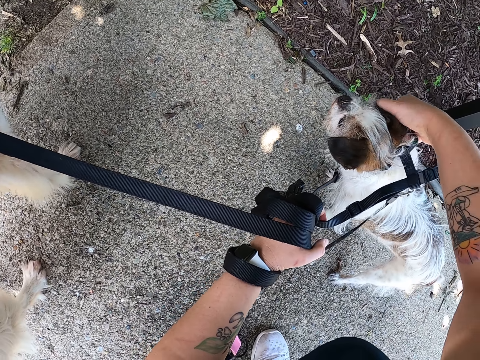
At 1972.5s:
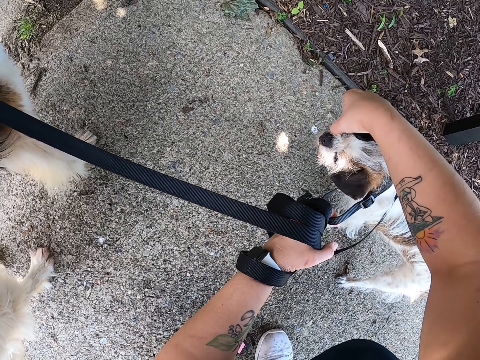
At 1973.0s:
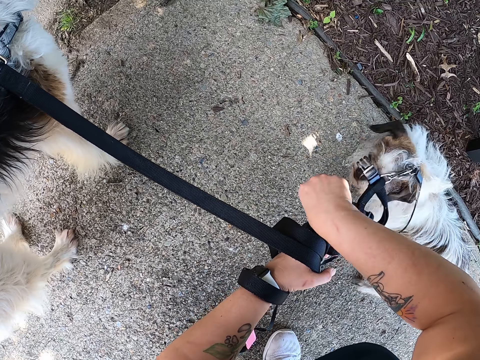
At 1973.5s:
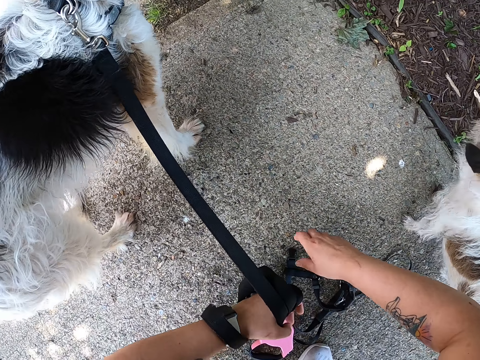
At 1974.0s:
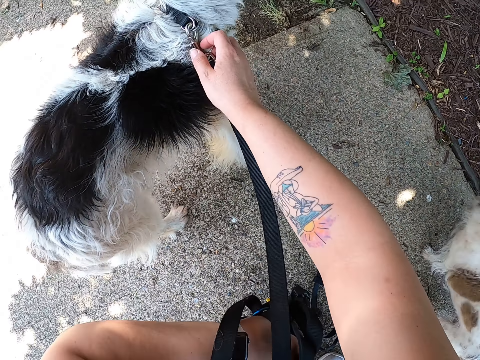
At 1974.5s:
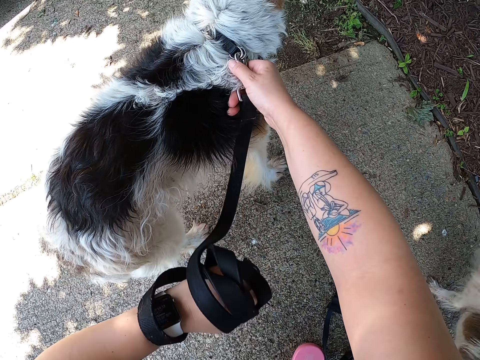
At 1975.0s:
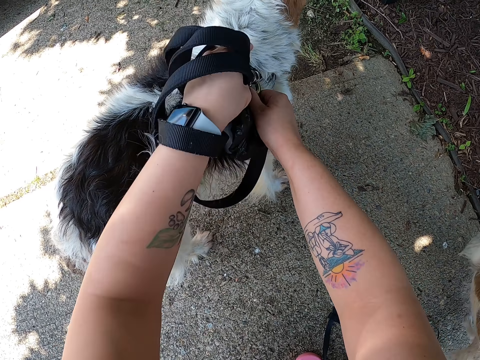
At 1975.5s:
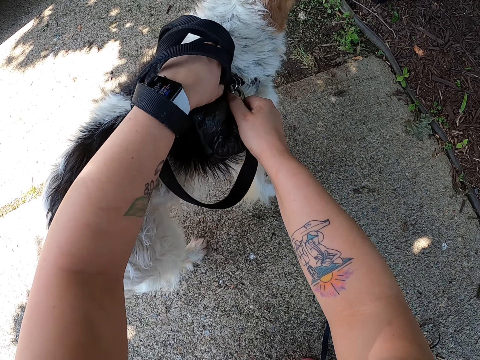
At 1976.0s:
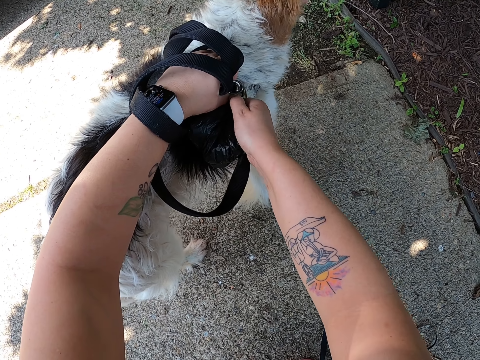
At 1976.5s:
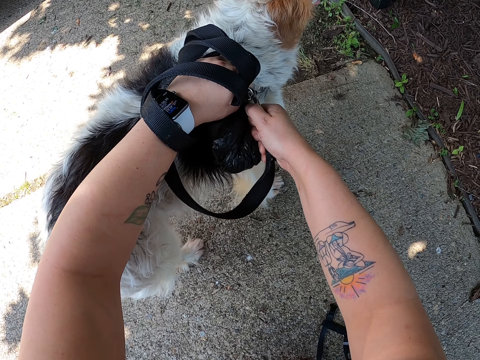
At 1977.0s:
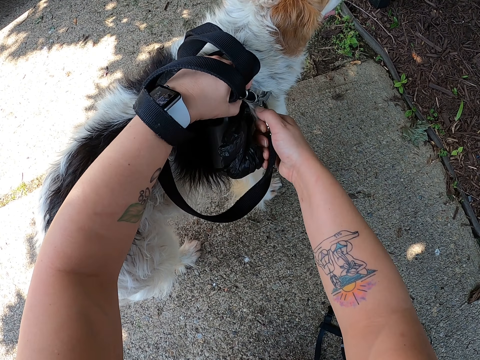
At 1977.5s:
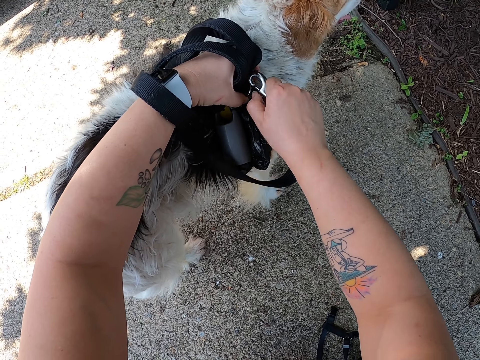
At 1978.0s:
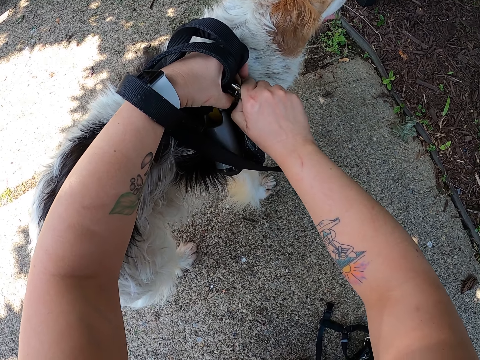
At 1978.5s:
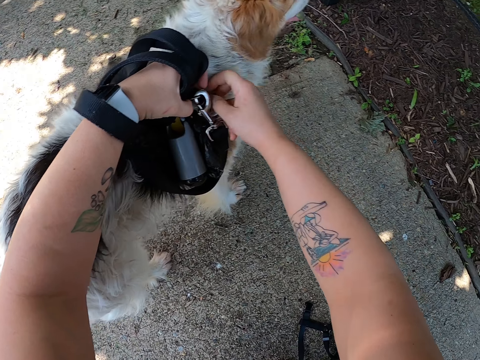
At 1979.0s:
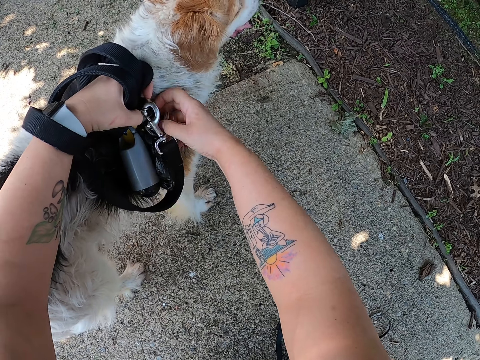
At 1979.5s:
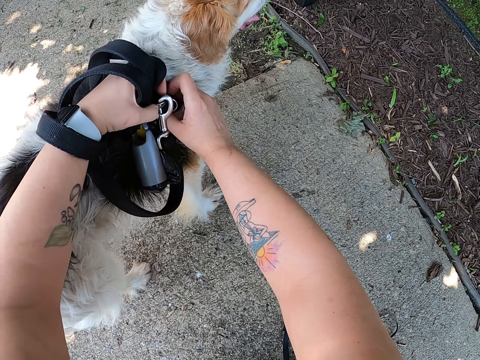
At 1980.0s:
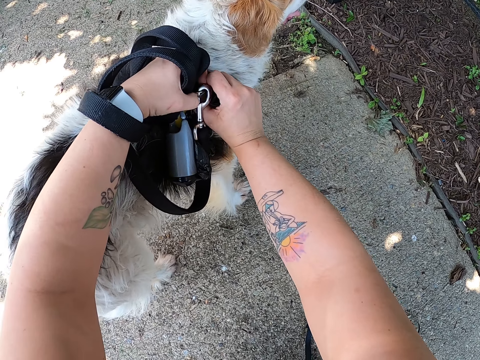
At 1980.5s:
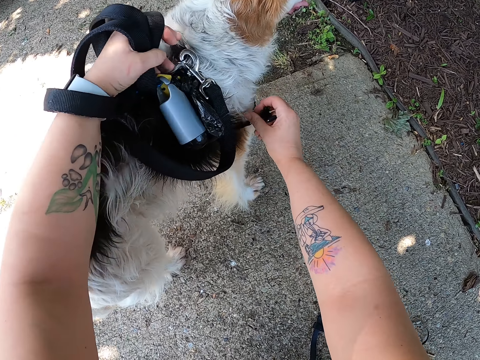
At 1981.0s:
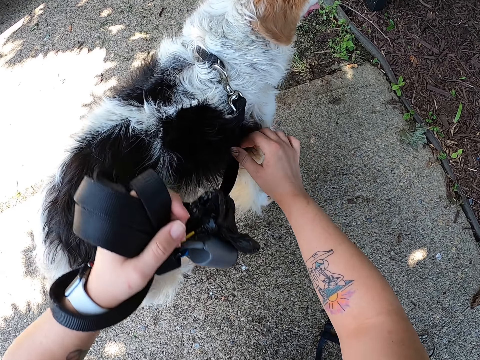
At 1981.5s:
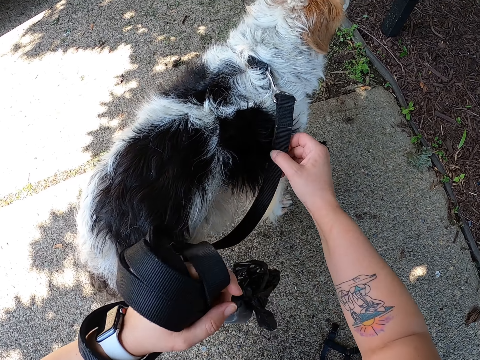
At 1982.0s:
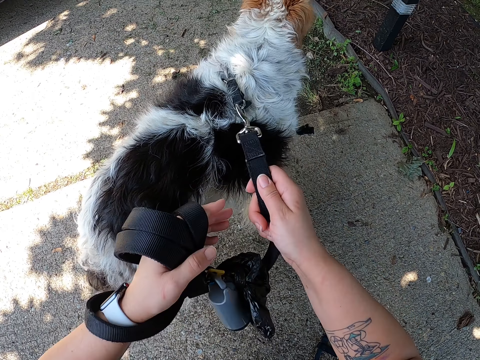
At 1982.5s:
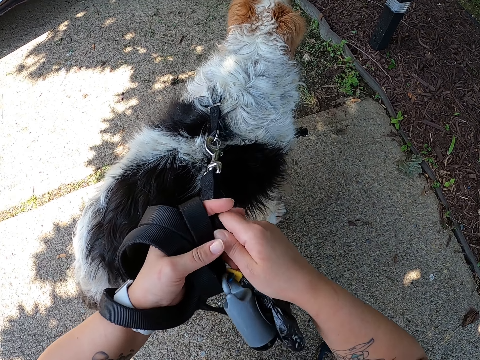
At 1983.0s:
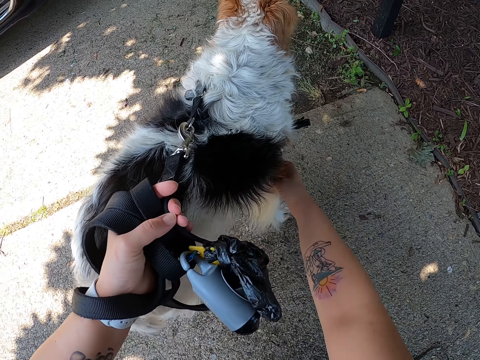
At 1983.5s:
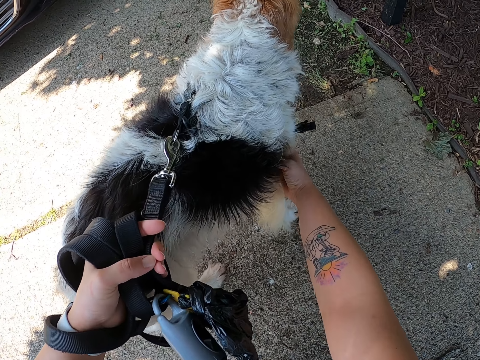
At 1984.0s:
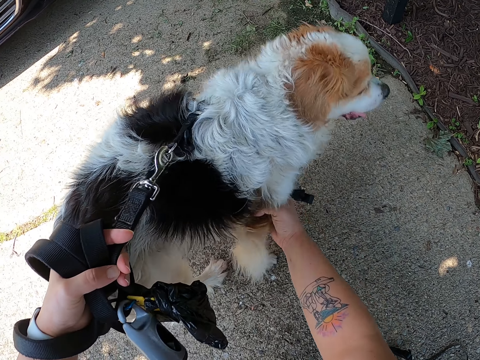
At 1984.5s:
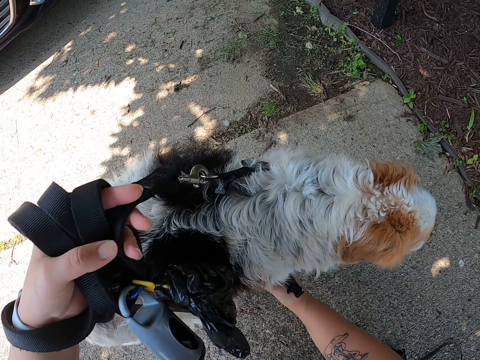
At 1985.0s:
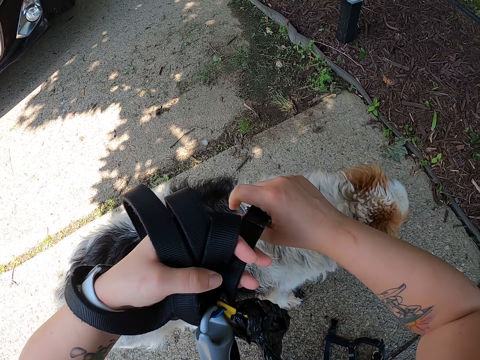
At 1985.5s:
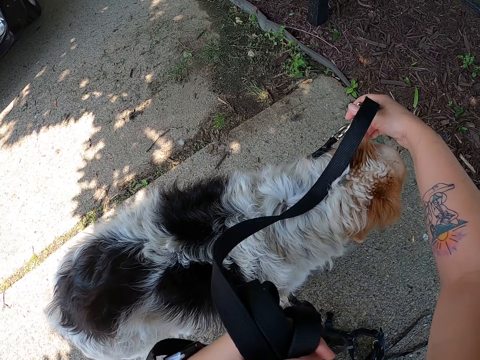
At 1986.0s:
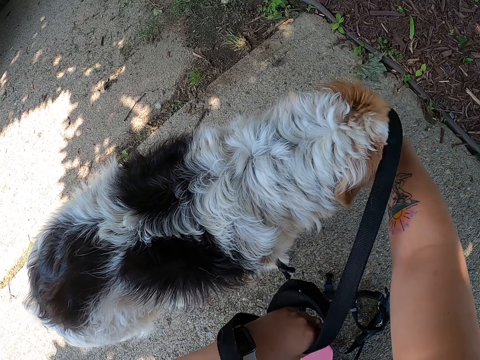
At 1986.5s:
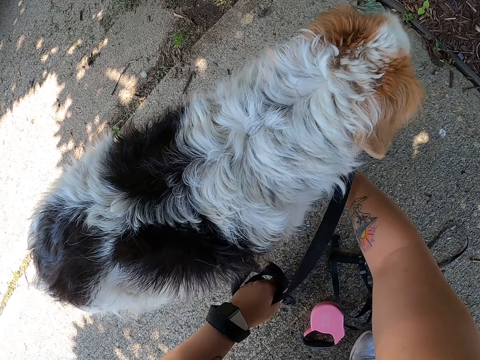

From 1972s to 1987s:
The camera wearer removes the dog leash on another dog with her hands. She removes the collar belt from the second dog.

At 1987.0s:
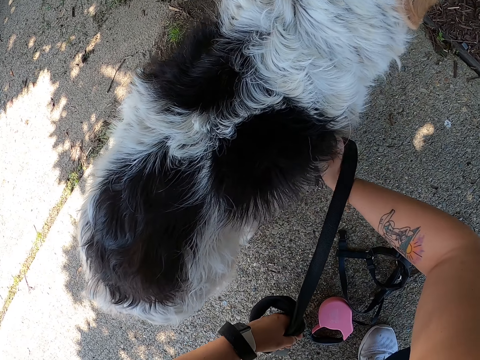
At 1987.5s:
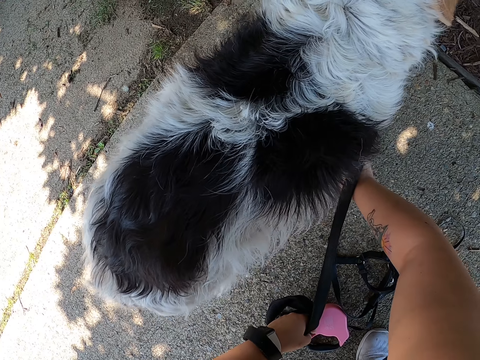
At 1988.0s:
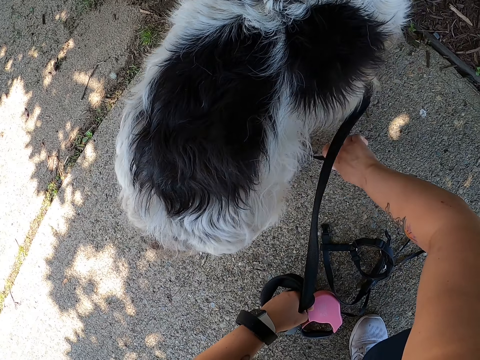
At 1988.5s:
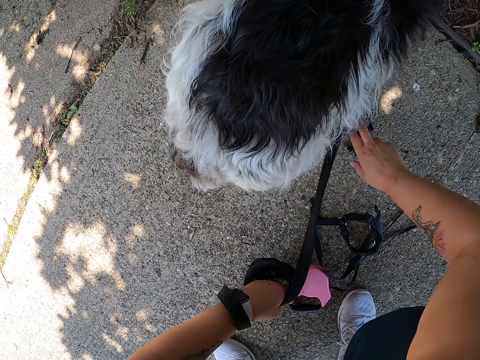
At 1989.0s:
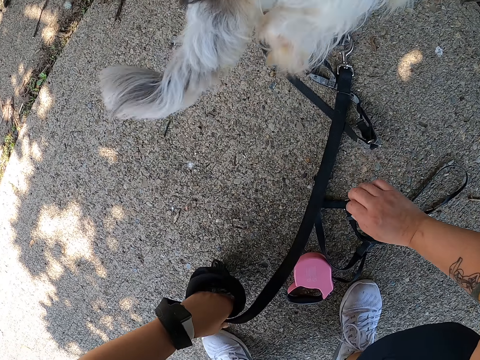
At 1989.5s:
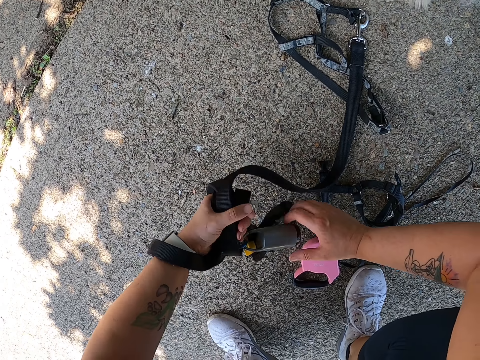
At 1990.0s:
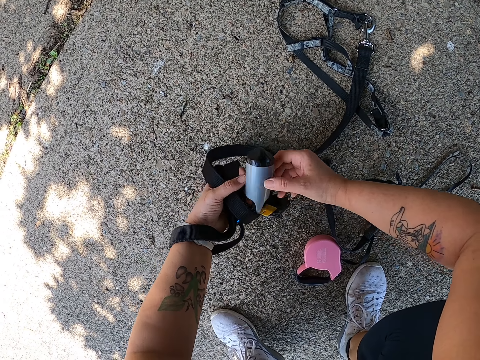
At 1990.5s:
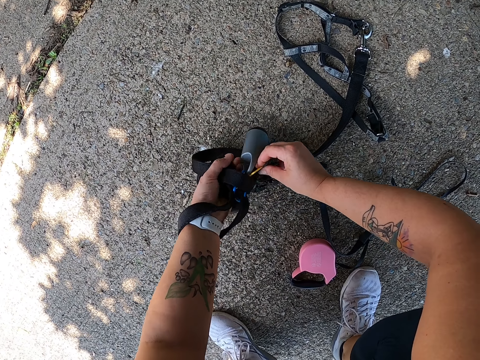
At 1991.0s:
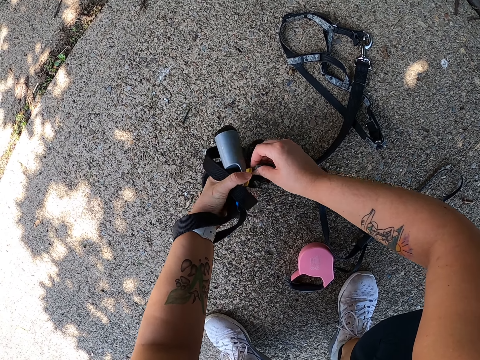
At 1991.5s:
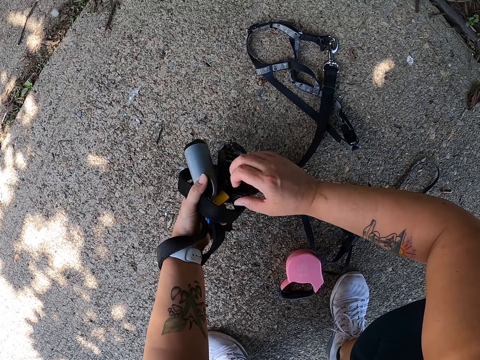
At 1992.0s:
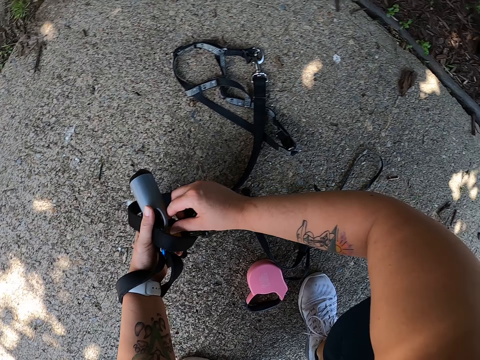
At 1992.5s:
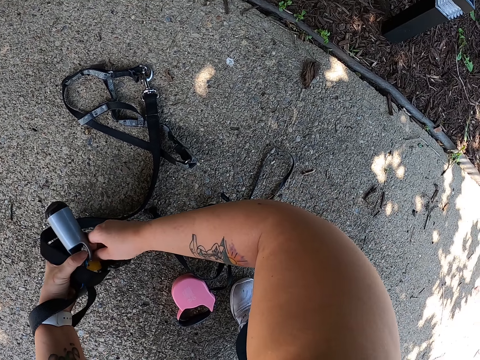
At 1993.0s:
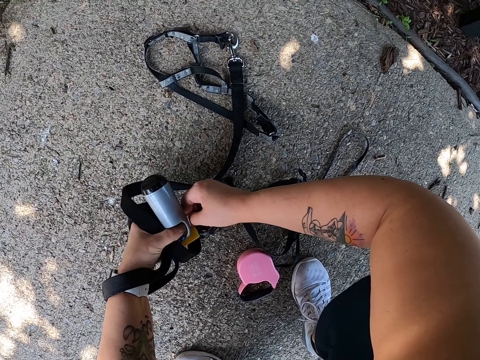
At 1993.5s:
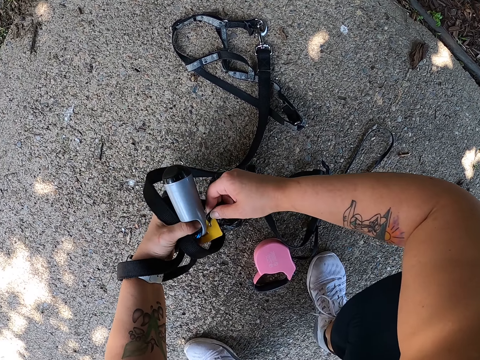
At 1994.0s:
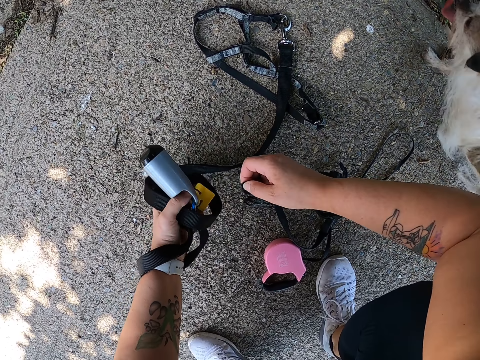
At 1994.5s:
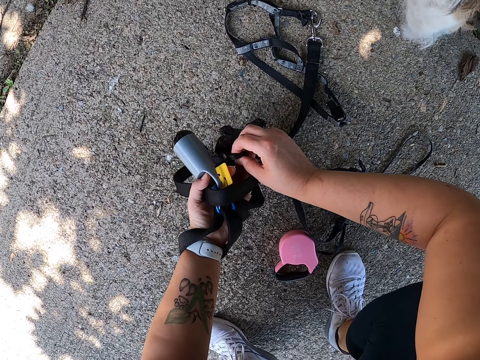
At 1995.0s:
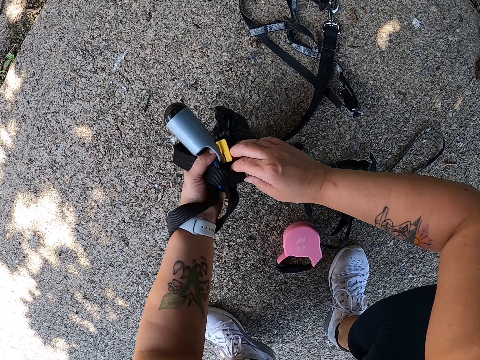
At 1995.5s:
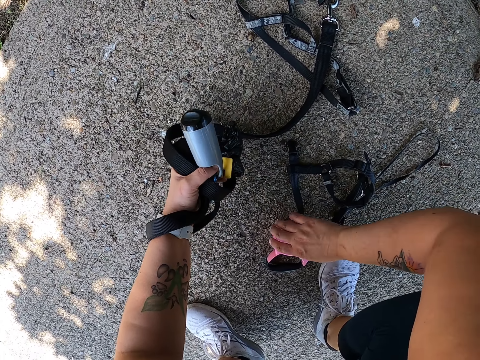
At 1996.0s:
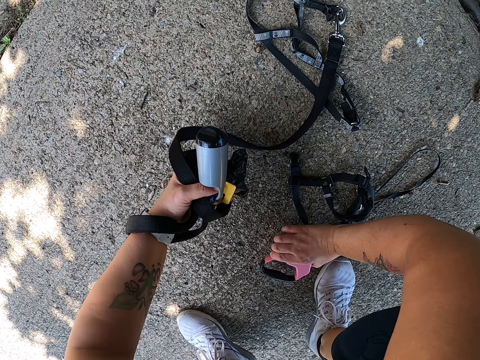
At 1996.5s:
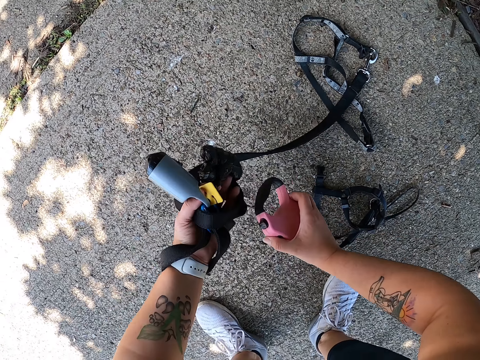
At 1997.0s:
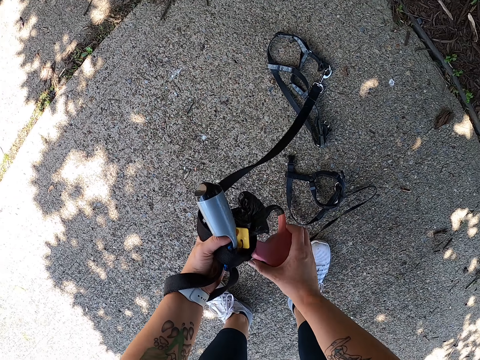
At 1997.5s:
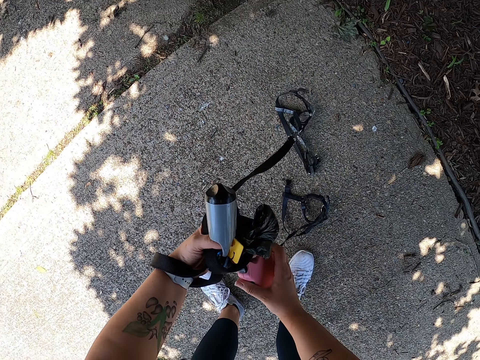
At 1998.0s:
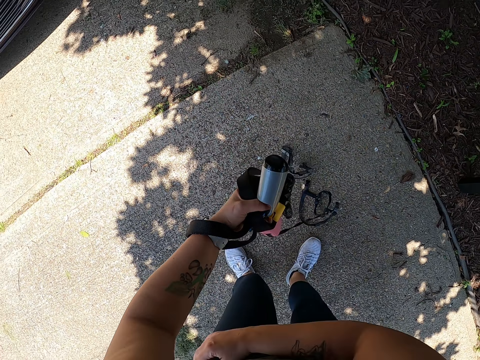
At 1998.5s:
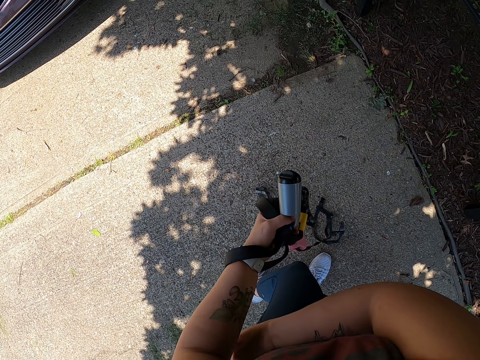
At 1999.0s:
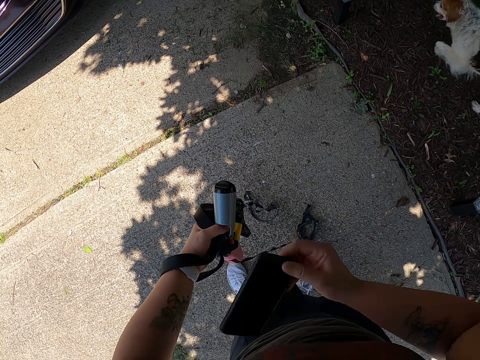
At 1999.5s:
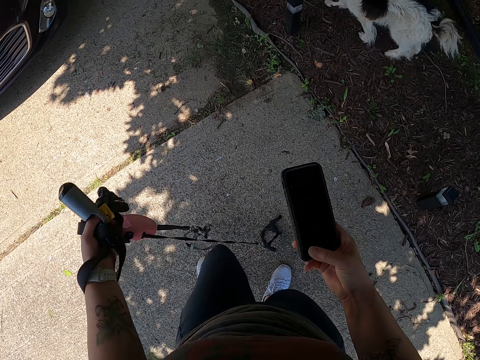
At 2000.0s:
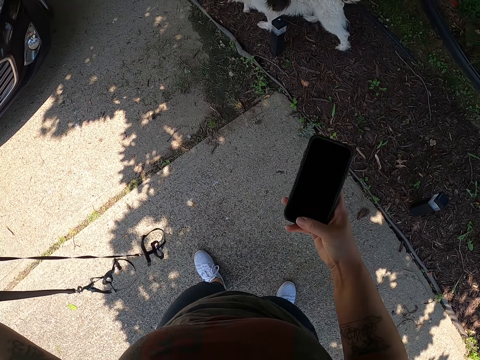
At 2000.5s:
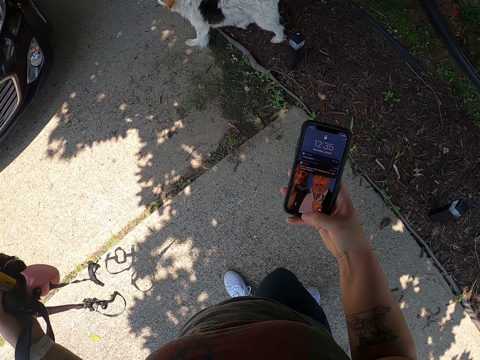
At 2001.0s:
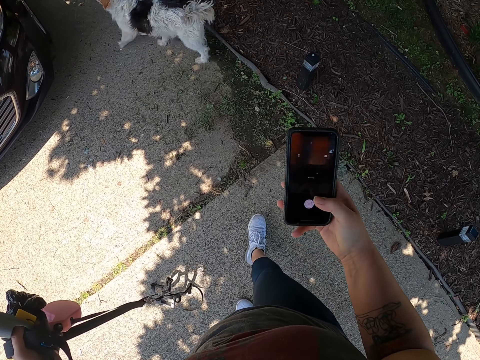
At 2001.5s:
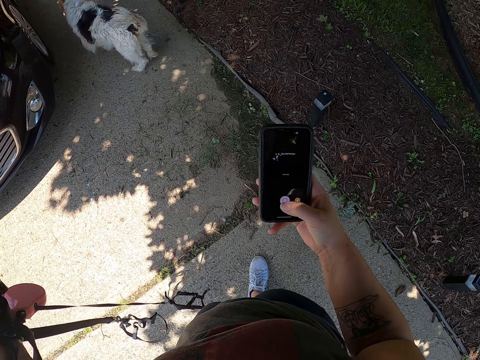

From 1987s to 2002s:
The camera wearer adjusts the dog leash on the floor with her hands. She picks up the other dog leash on the floor with her right hand. She moves the dog leash from her right hand to her left hand. She removes a phone from her pocket with her right hand. She operates the phone. She presses the phone with her right hand.
